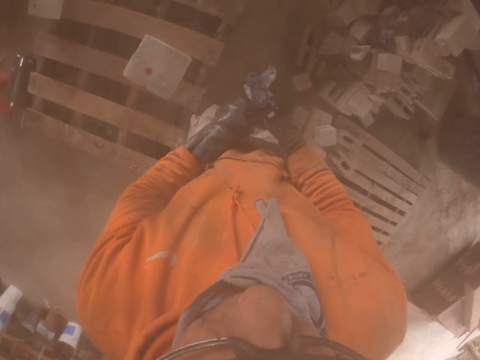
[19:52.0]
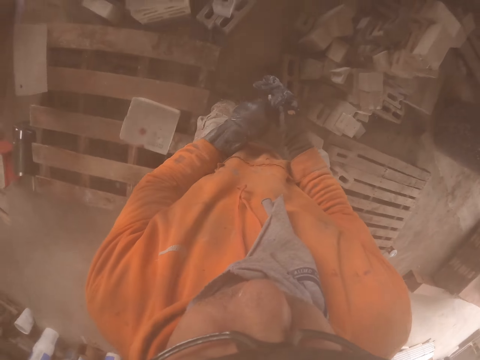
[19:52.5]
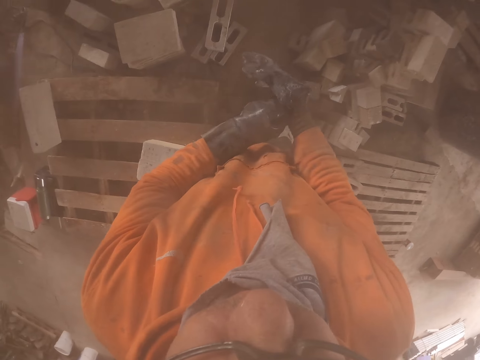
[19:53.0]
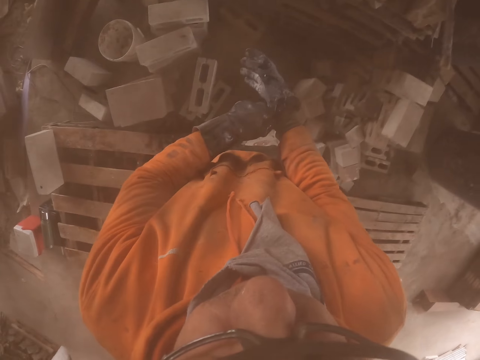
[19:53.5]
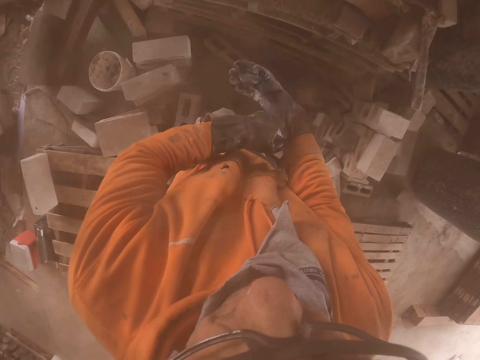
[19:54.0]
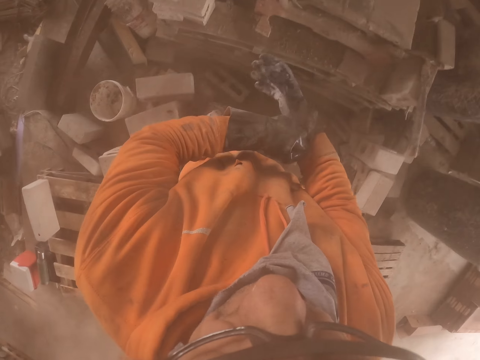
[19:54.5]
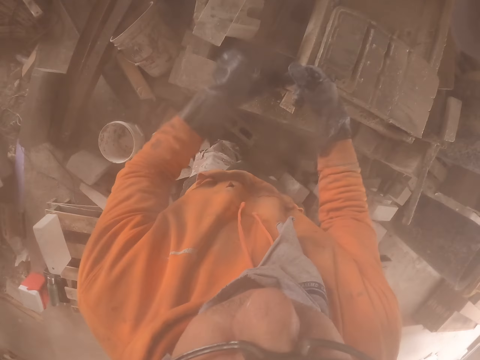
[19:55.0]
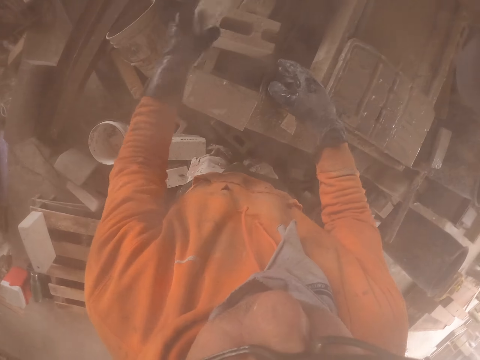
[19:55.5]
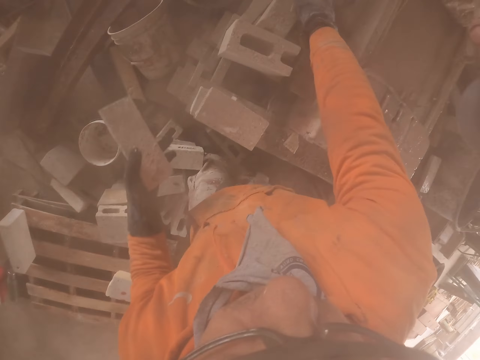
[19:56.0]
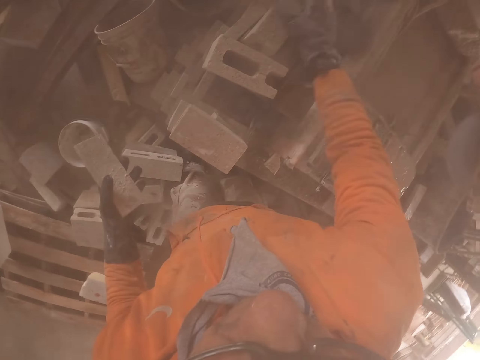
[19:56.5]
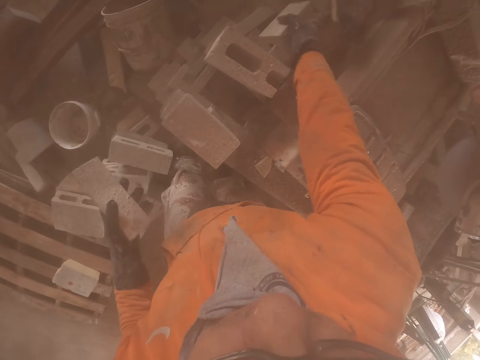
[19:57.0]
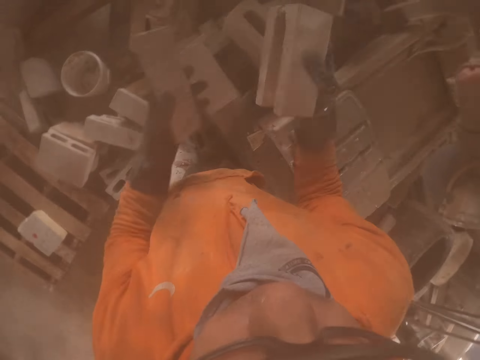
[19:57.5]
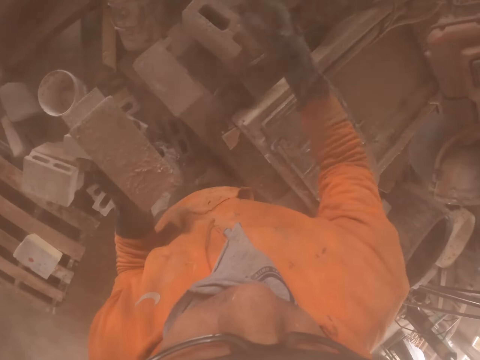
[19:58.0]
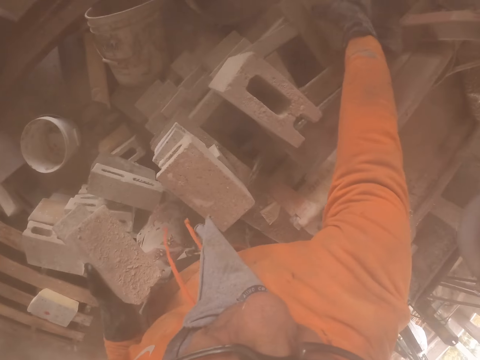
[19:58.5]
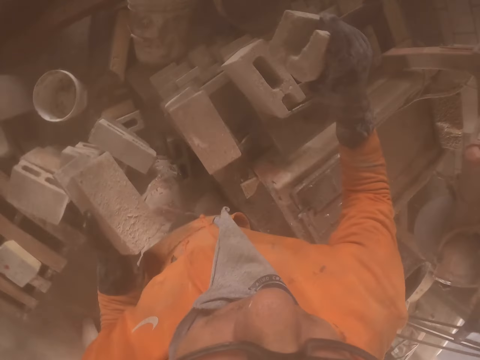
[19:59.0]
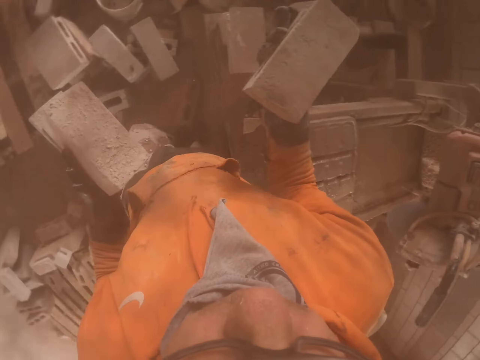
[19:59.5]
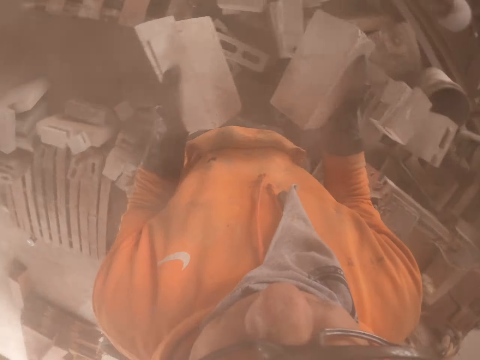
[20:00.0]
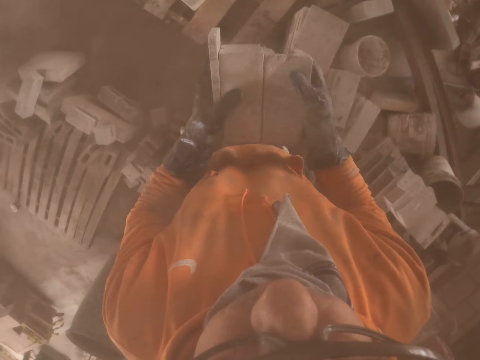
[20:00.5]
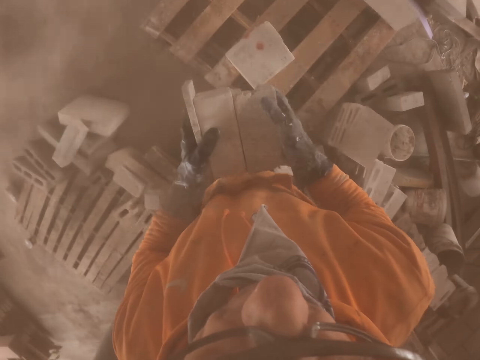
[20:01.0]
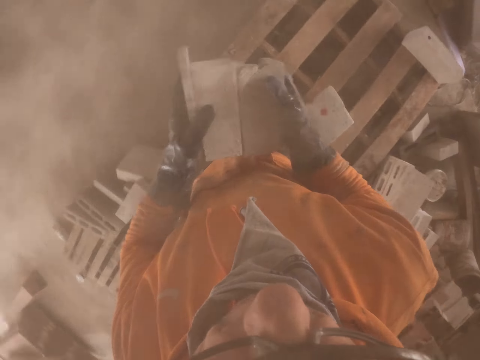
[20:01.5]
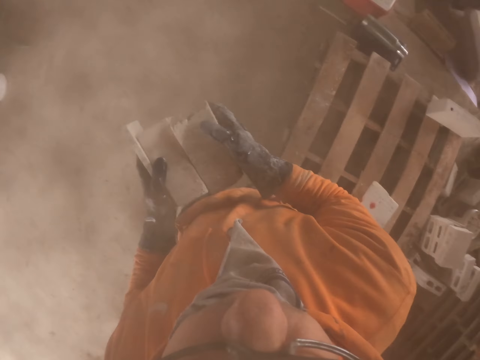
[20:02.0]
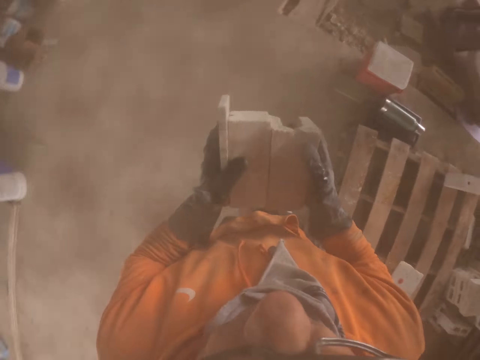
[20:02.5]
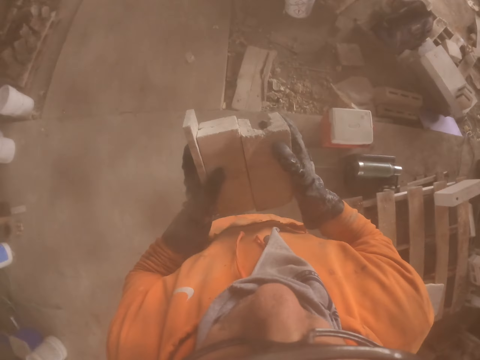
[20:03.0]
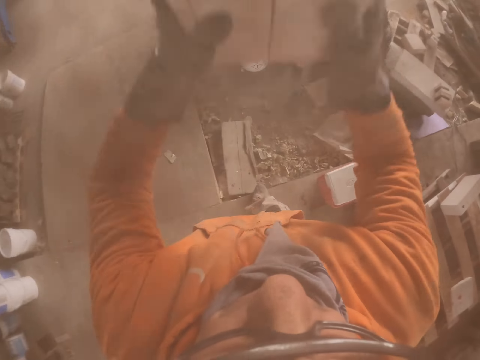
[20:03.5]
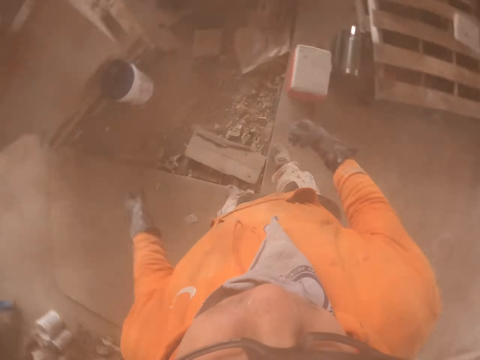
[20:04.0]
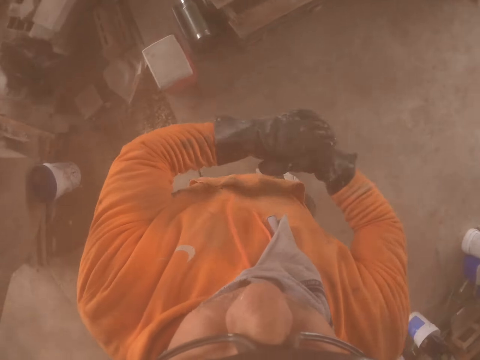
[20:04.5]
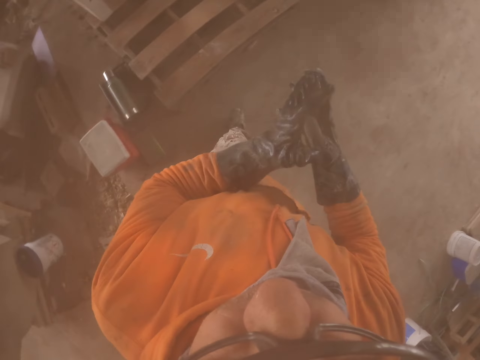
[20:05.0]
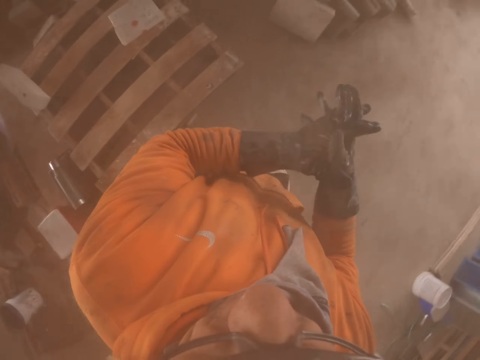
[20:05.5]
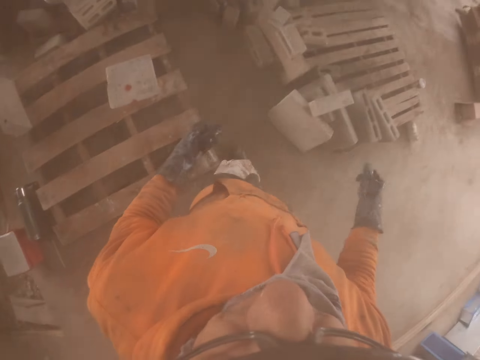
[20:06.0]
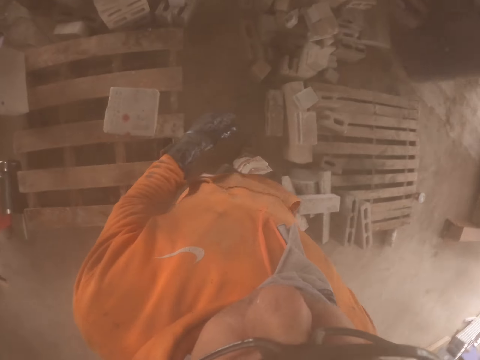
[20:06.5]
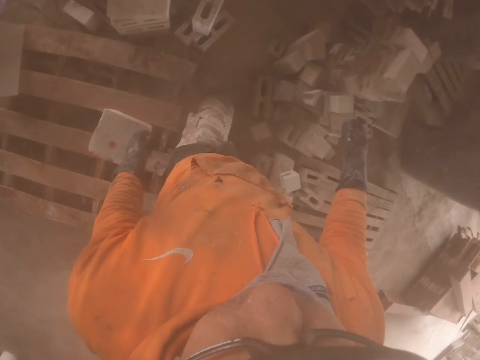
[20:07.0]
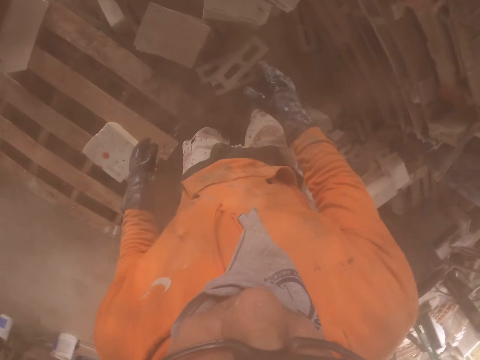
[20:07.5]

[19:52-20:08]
The camera wearer wears the glove in his right hand. He picks up the bricks. He carries the brick. He walks around. He throws the bricks. He walks around.

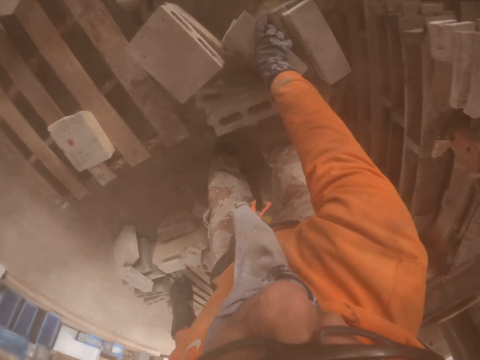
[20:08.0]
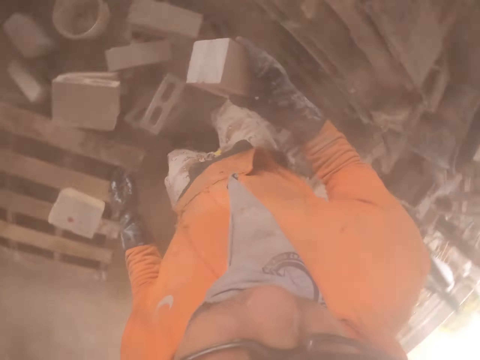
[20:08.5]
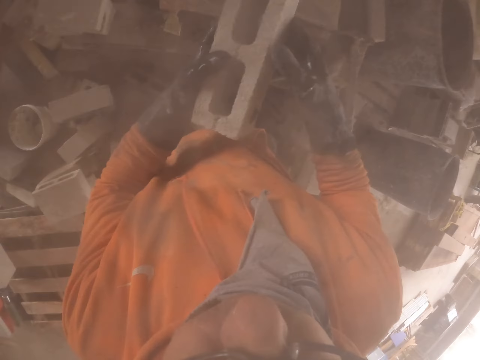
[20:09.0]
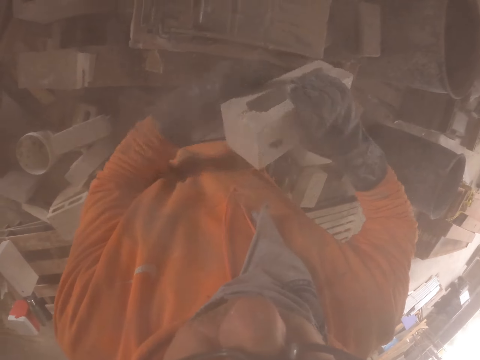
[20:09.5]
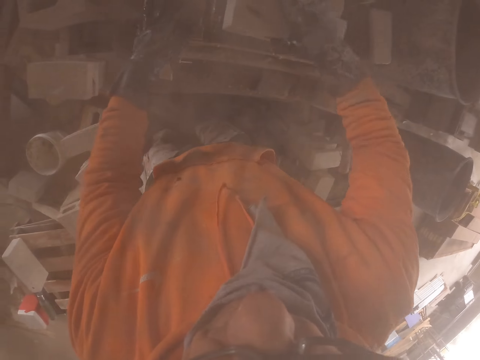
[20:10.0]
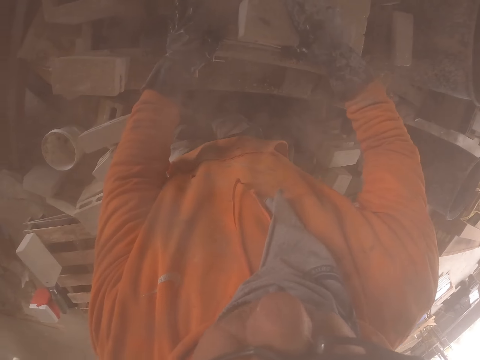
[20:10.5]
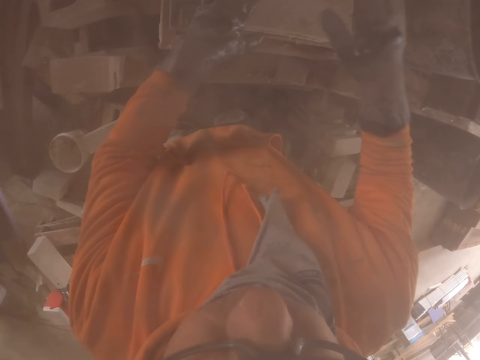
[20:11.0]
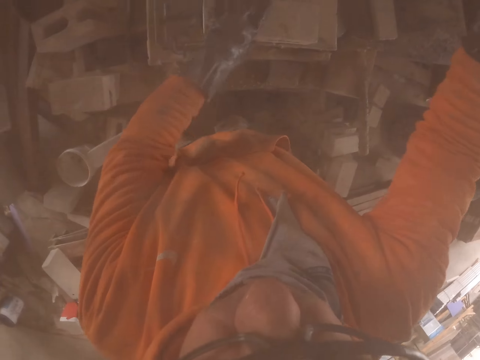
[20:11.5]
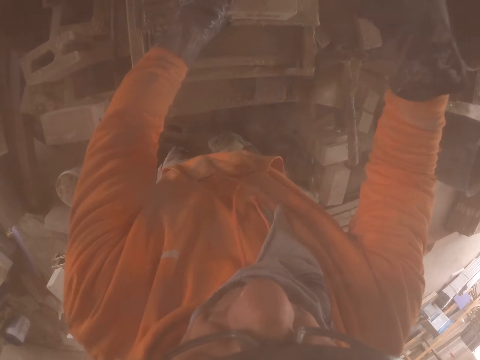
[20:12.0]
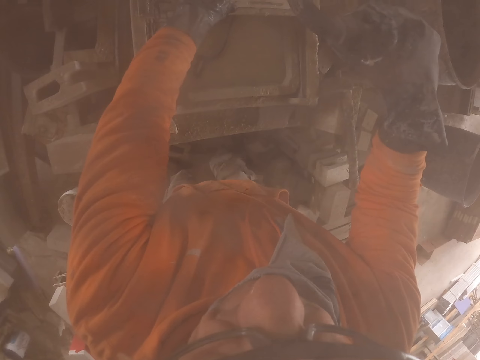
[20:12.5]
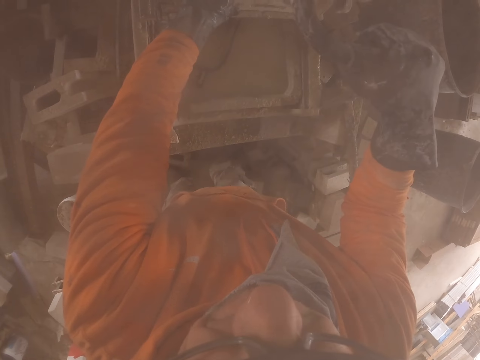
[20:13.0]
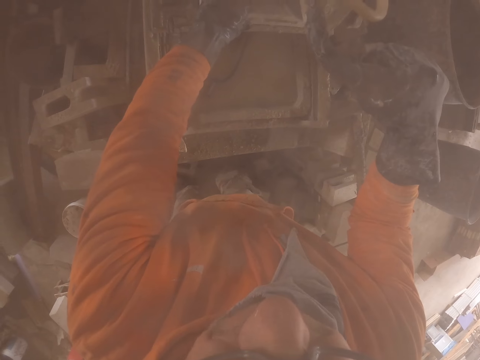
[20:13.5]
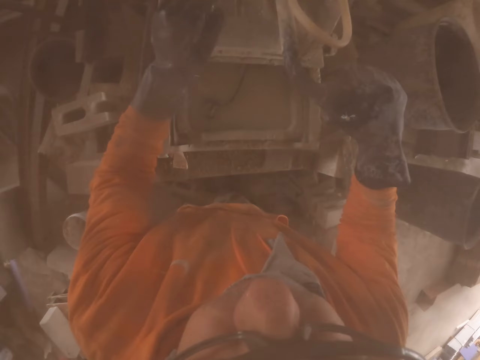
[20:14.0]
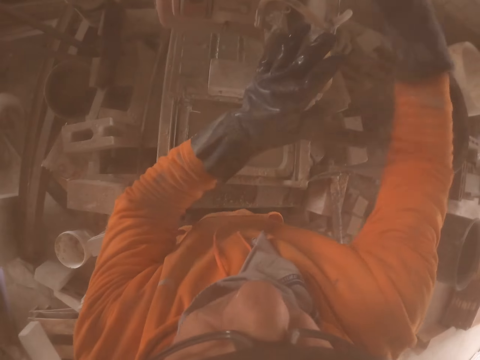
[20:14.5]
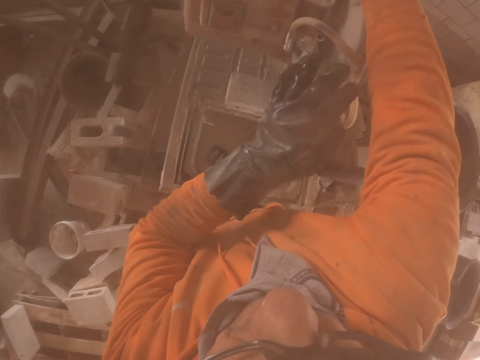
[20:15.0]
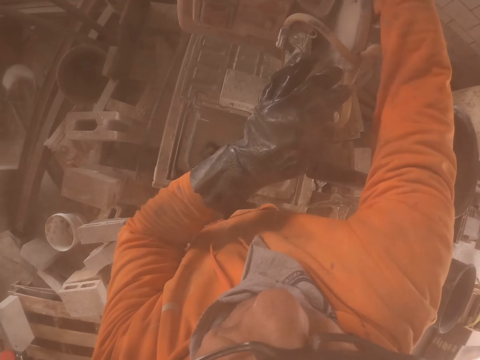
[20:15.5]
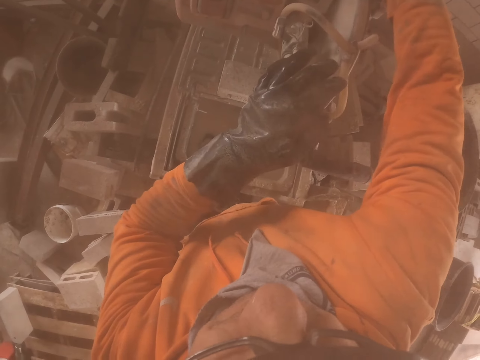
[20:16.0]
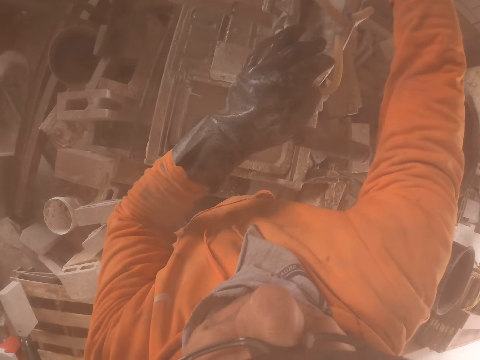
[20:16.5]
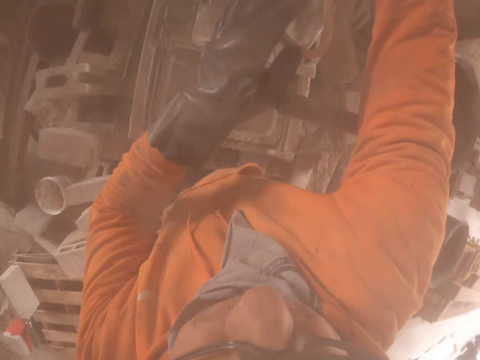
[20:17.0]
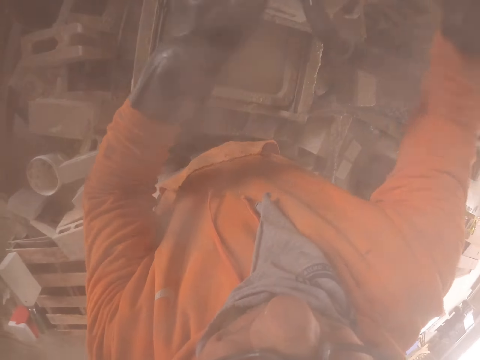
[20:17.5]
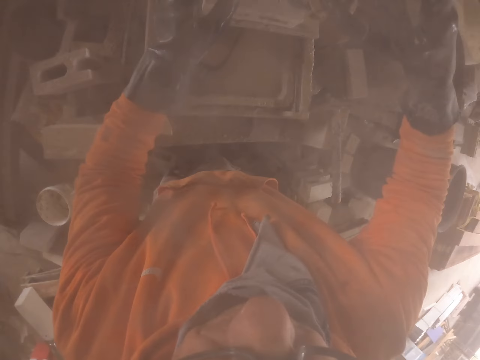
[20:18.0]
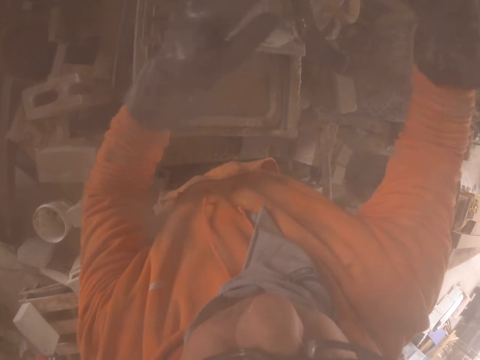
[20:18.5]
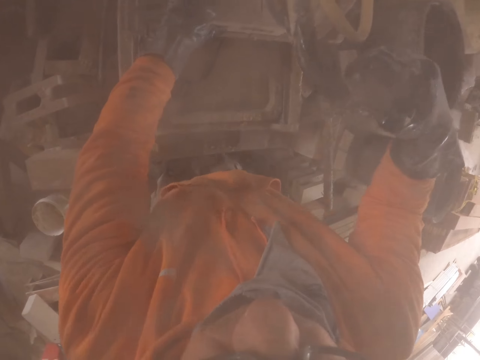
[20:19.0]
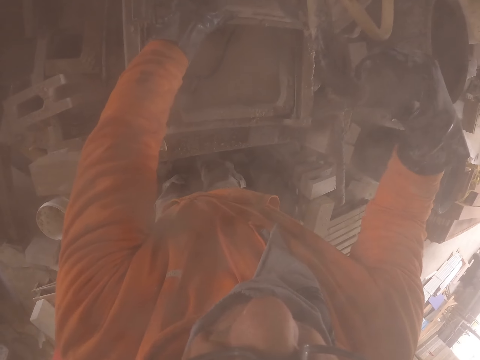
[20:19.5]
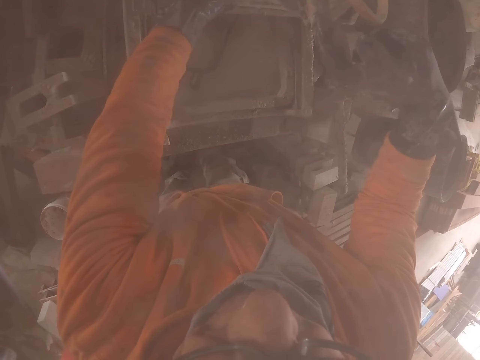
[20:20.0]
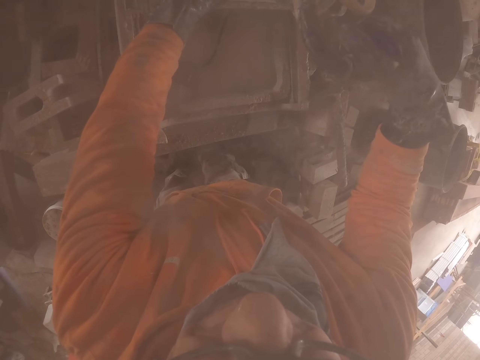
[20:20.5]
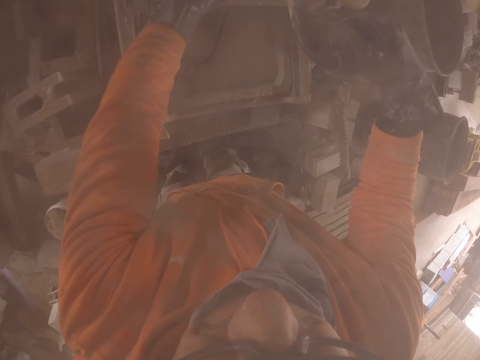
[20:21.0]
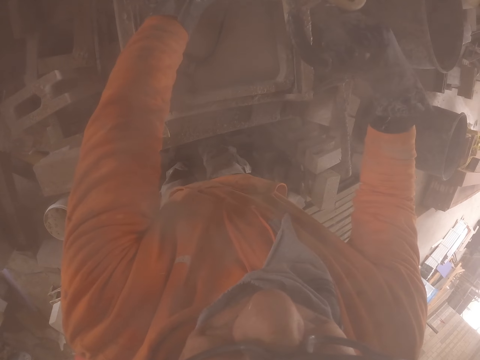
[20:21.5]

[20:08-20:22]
The camera wearer picks up the brick. They put the brick in the cutting machine. They cut the brick with the brick cutting machine.
